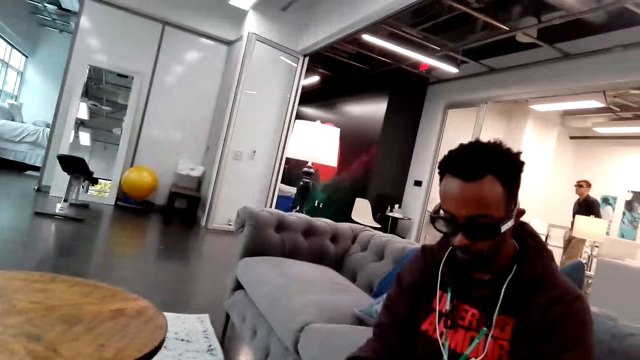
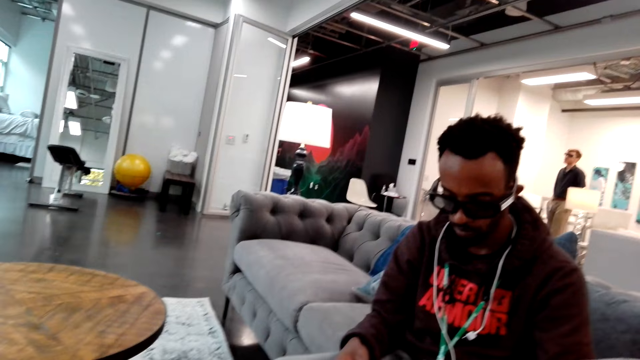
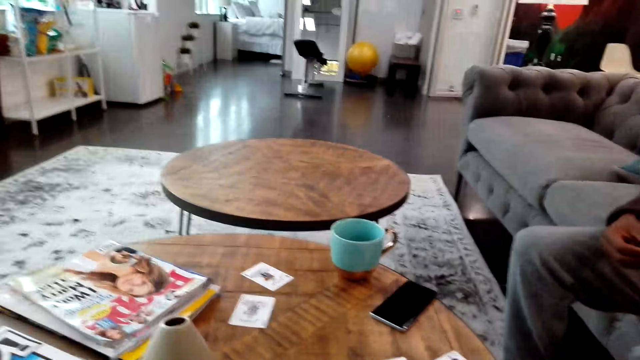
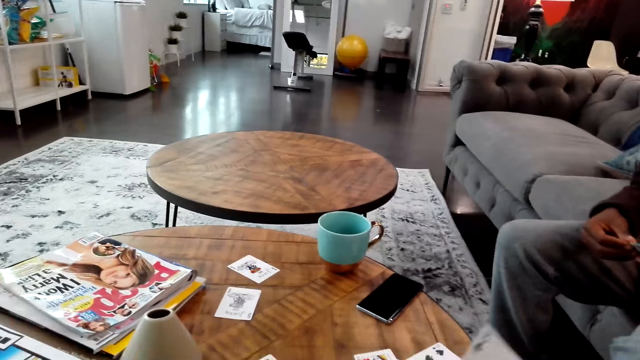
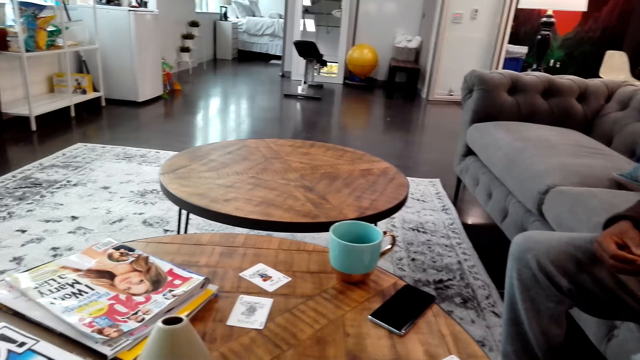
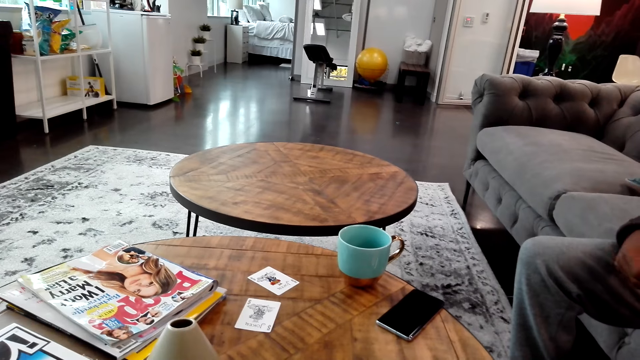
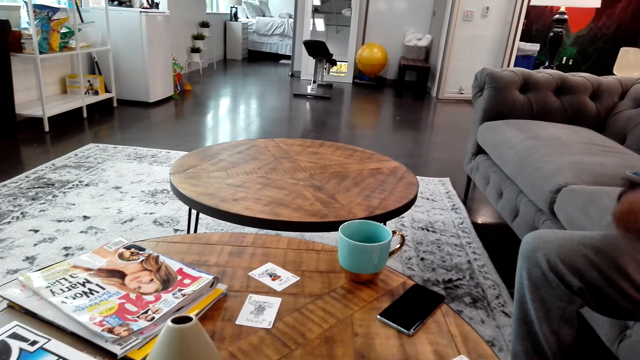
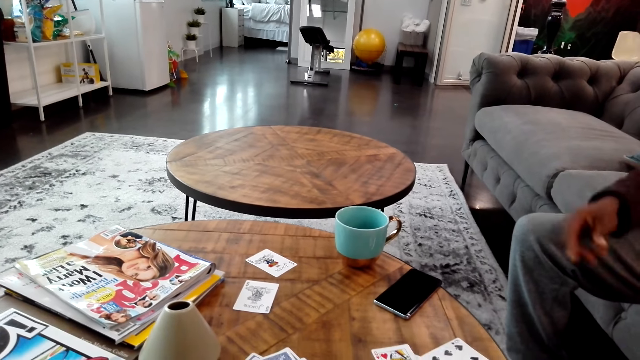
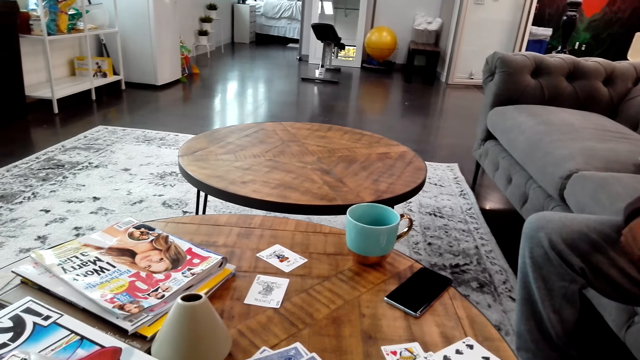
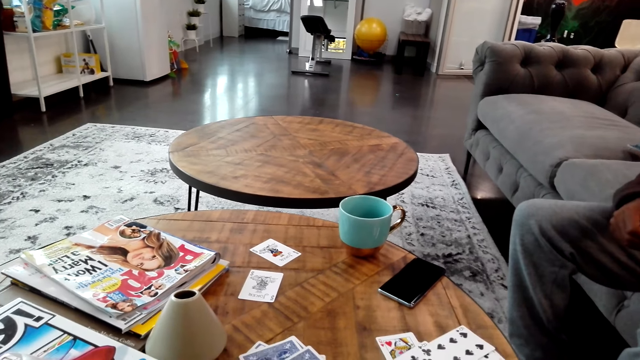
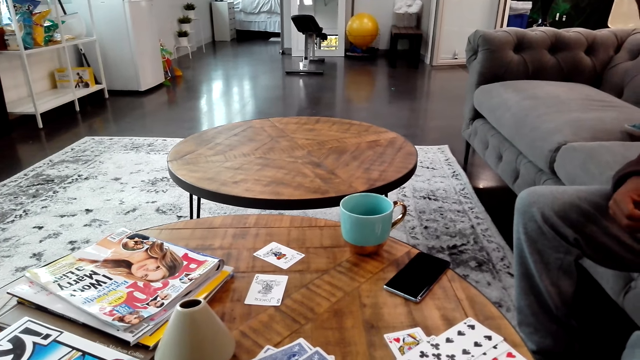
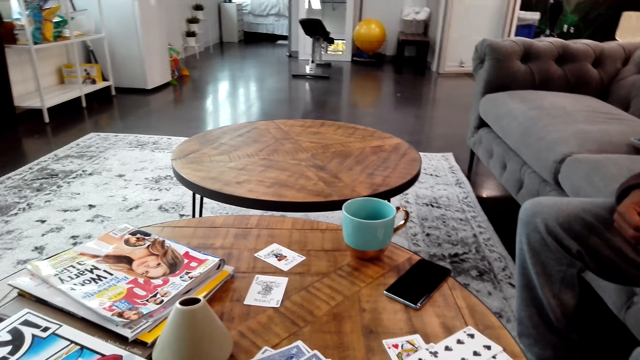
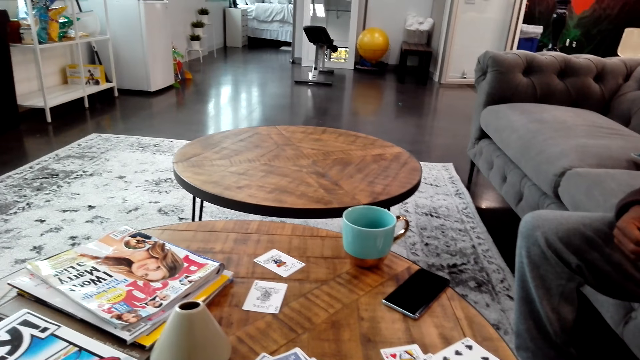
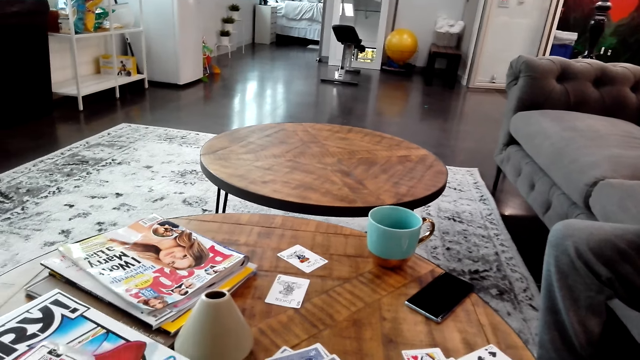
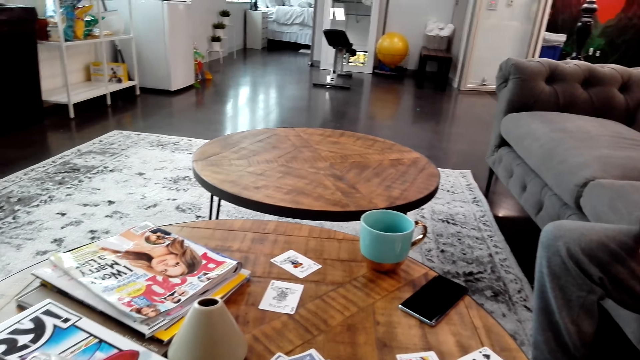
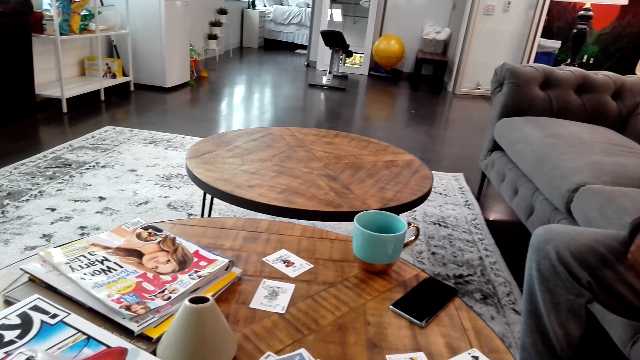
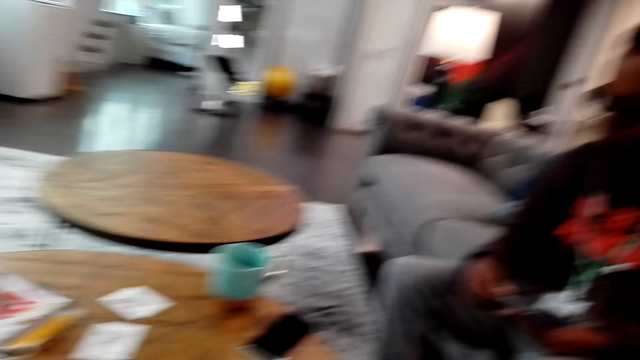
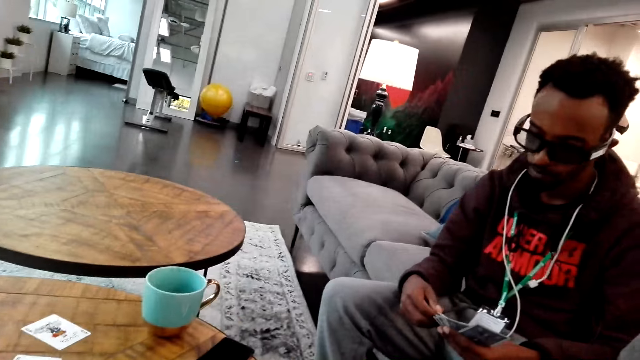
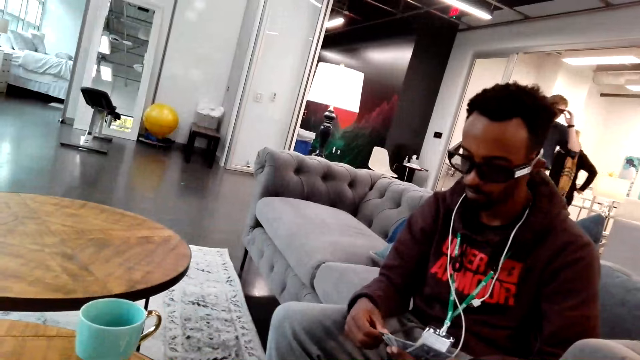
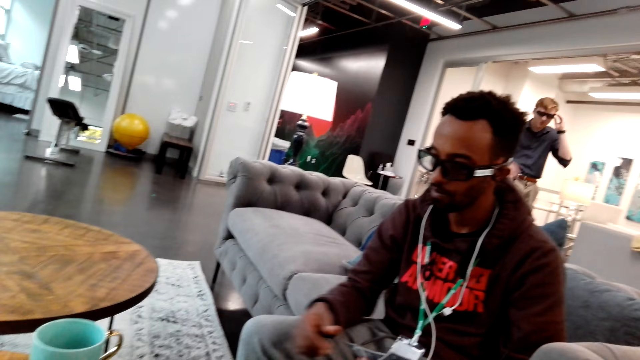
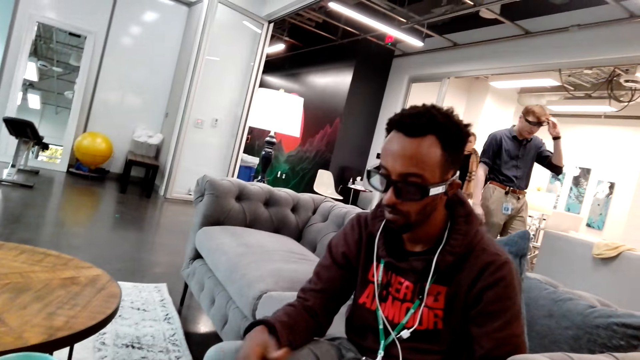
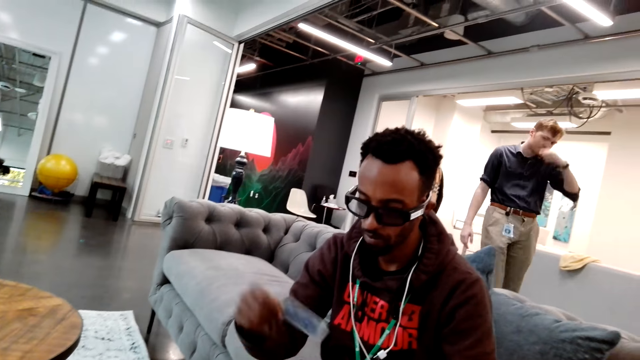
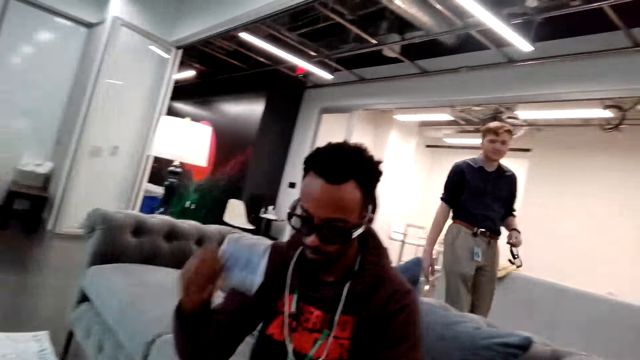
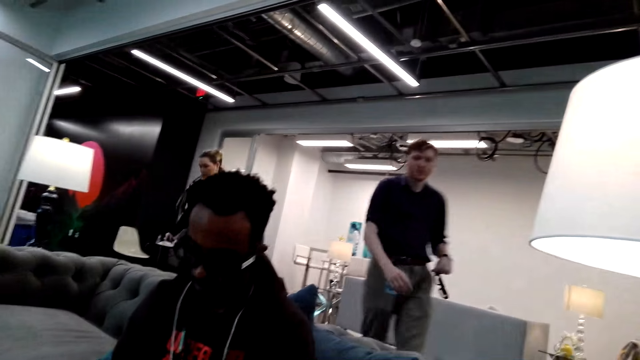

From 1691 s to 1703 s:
The camera wearer looks around and plays the cards. A man moves the cards on the hands, moves hands and moves the cards on the hand. The camera wearer looks around. The man places a card on the table.

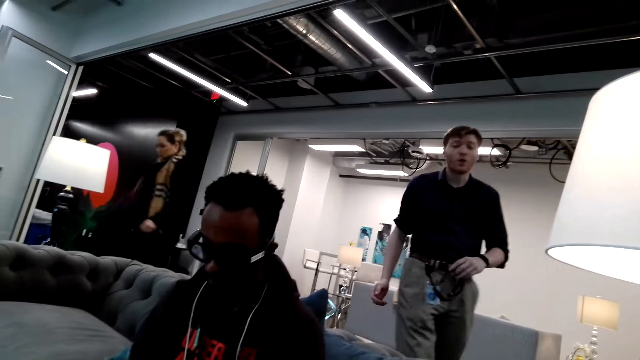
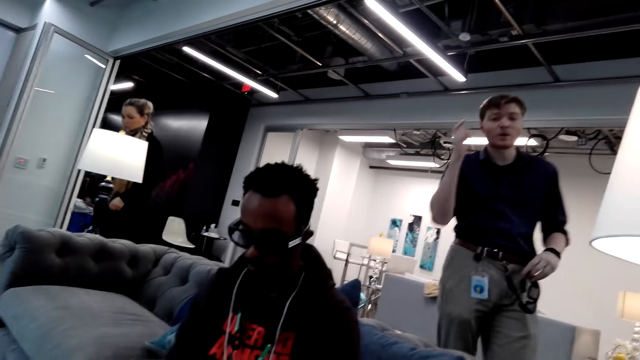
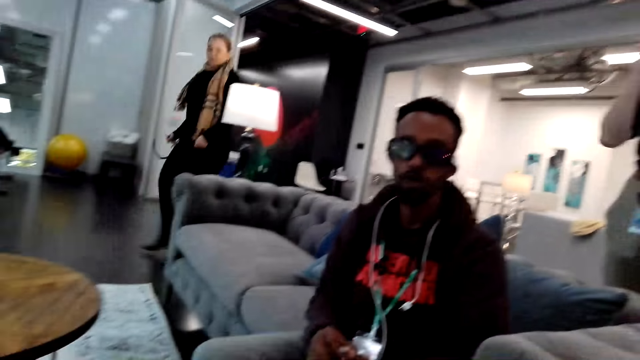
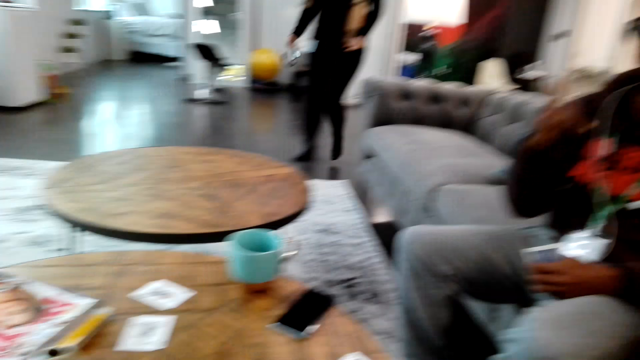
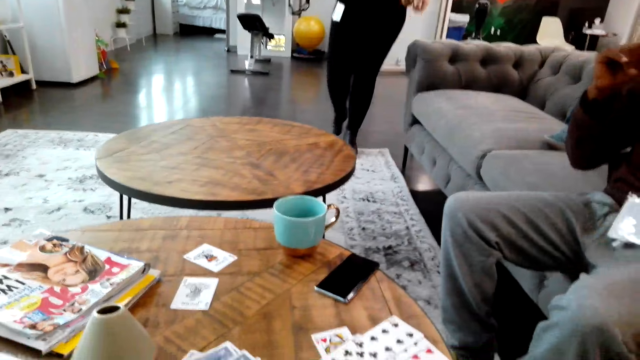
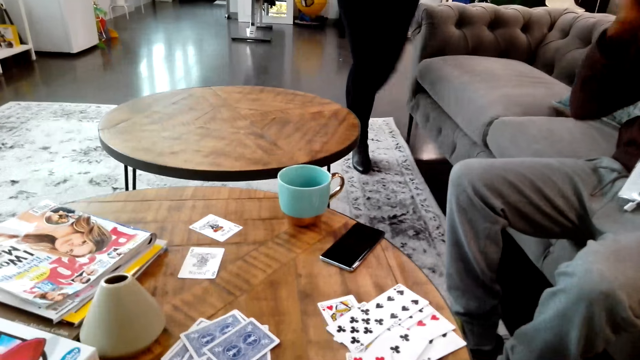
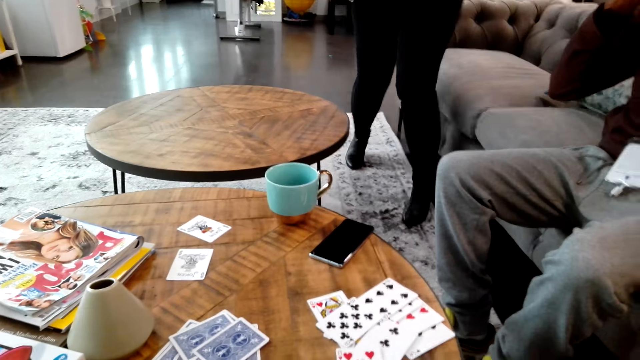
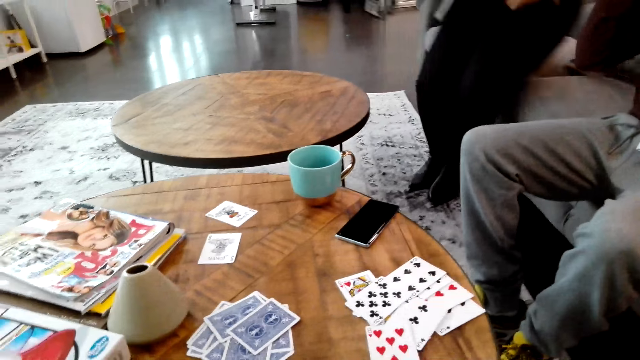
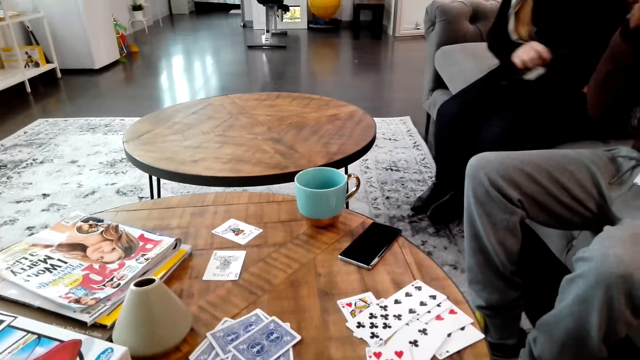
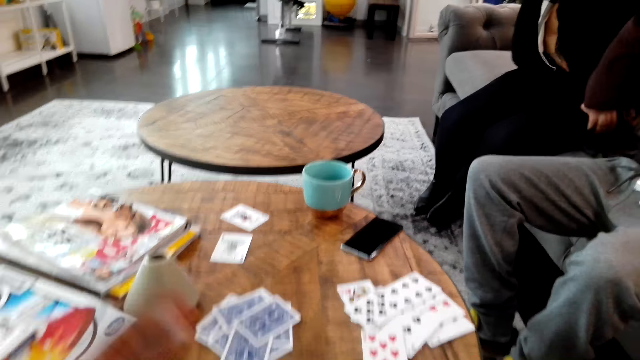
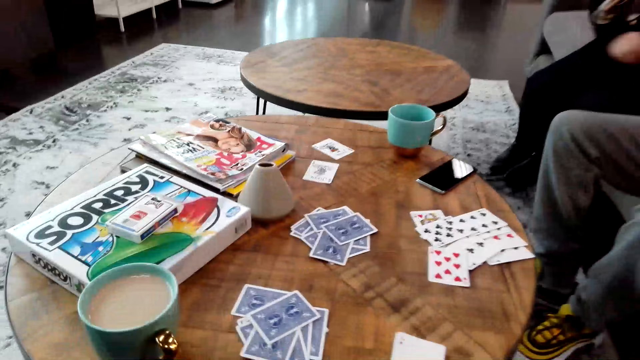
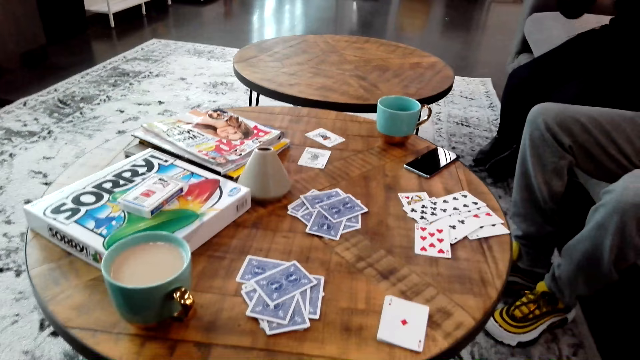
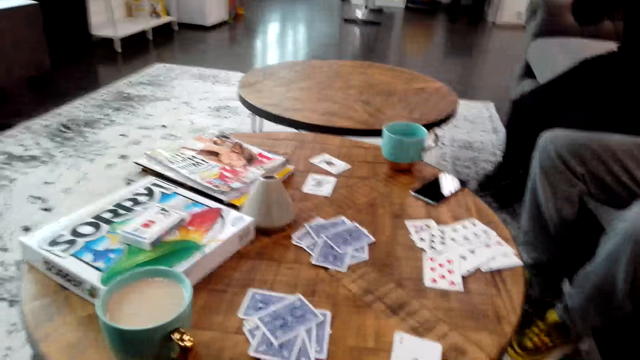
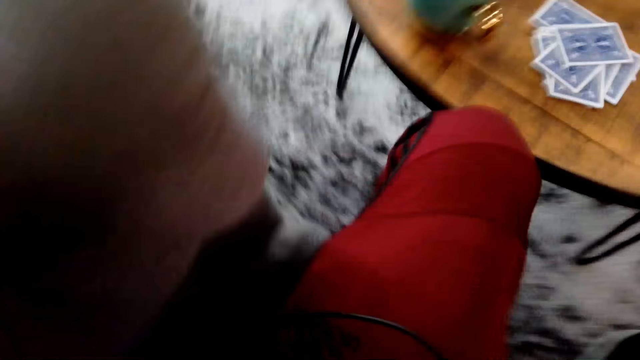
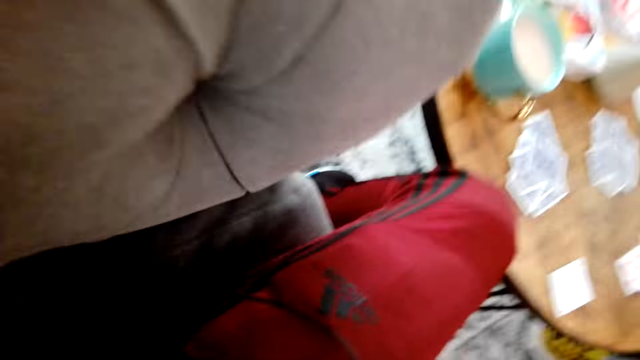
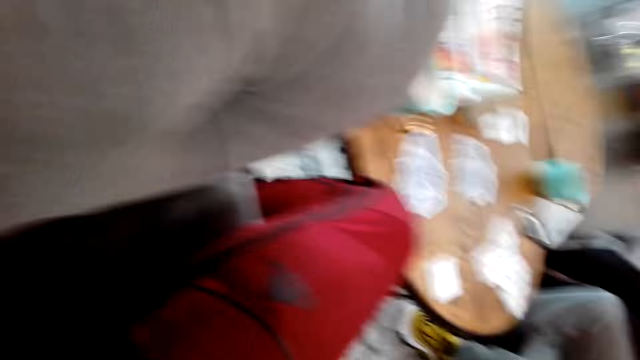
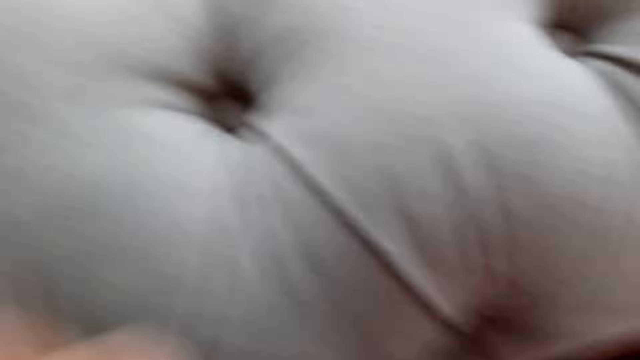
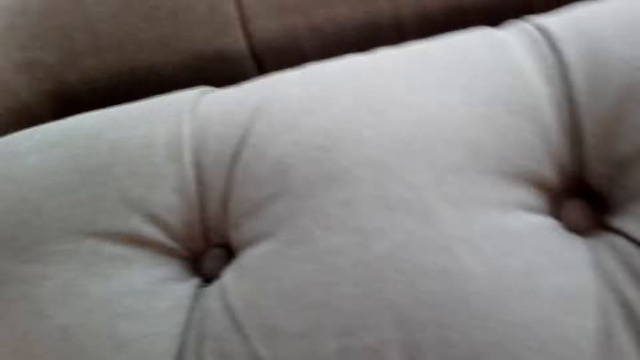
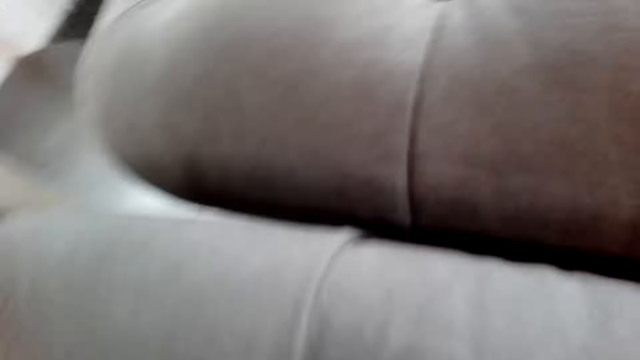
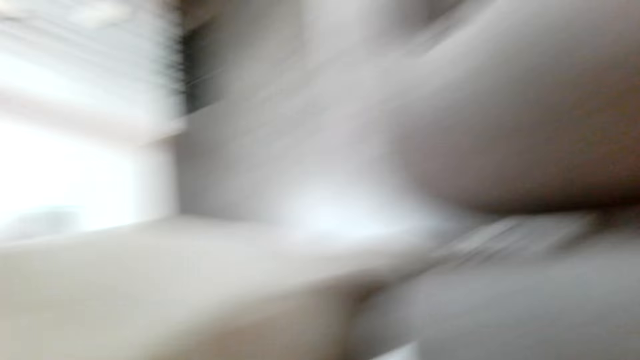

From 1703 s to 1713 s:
A man places a card on the table. The camera wearer dialogues with the man. They look around. The man does something. The camera wearer looks around. They do something. They give the man the camera.
